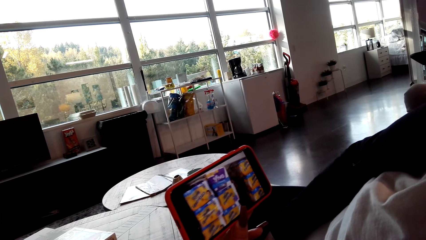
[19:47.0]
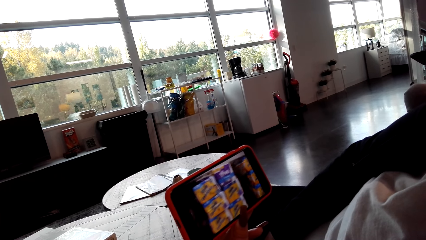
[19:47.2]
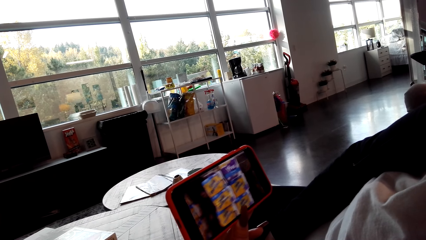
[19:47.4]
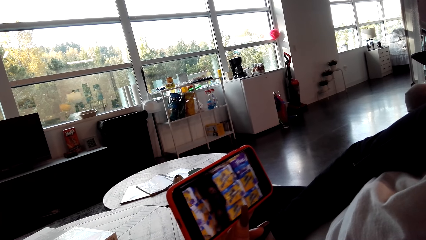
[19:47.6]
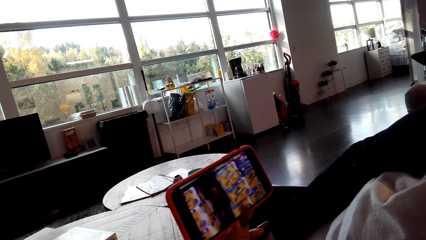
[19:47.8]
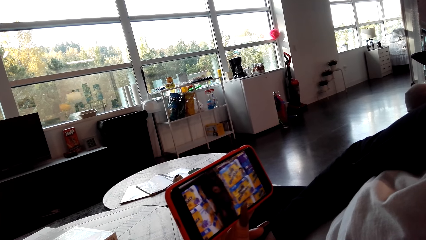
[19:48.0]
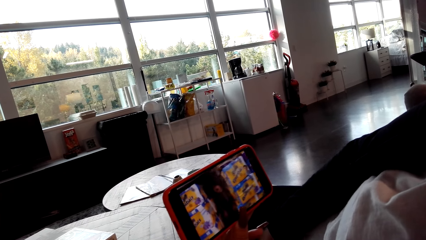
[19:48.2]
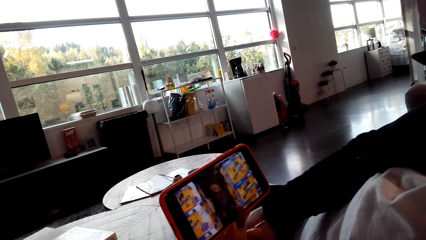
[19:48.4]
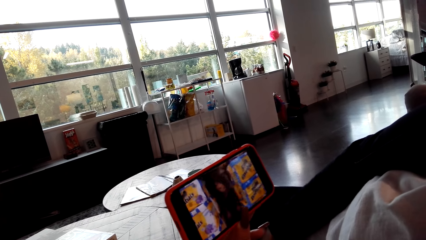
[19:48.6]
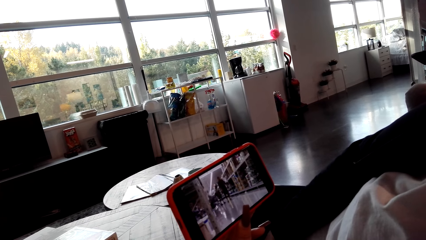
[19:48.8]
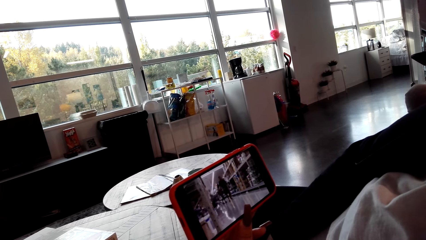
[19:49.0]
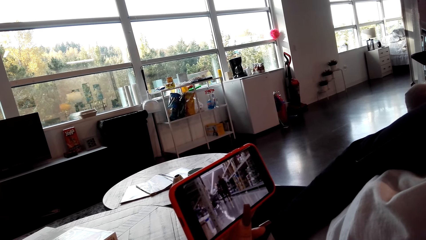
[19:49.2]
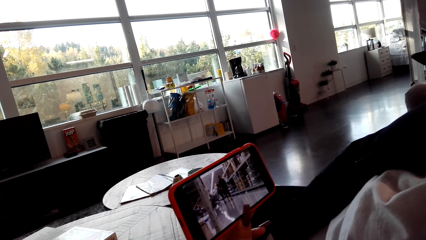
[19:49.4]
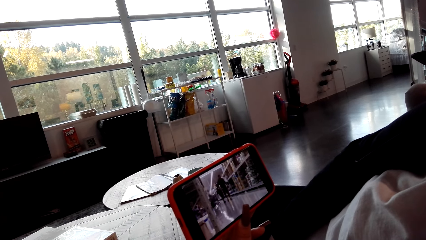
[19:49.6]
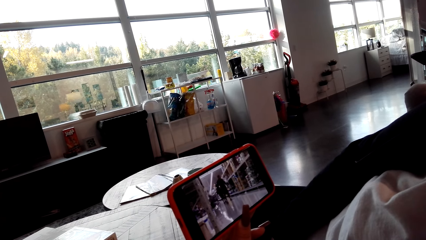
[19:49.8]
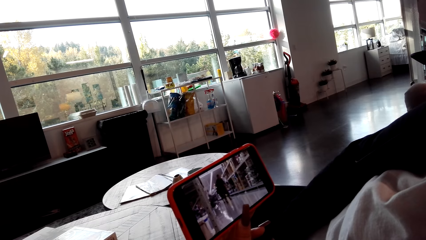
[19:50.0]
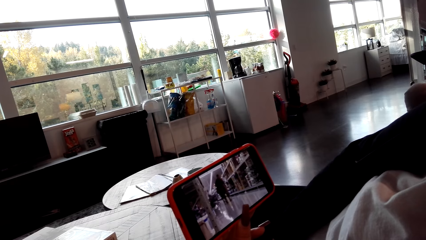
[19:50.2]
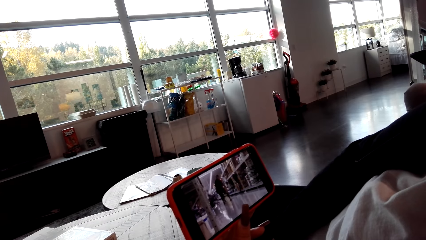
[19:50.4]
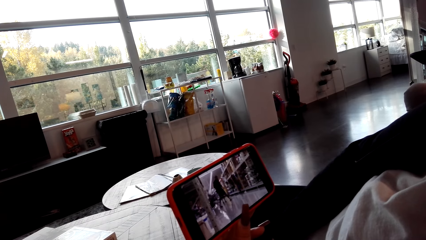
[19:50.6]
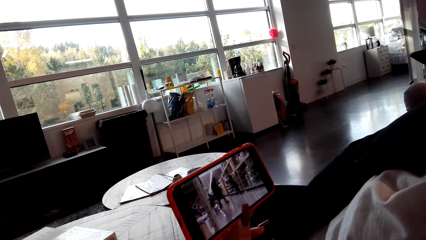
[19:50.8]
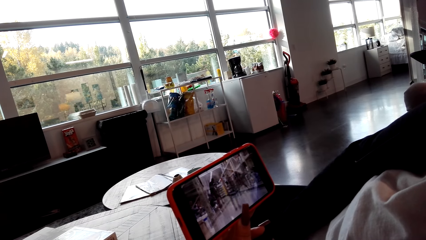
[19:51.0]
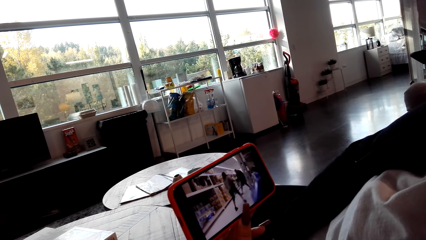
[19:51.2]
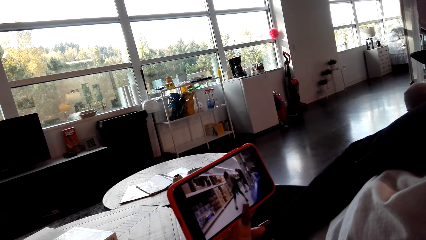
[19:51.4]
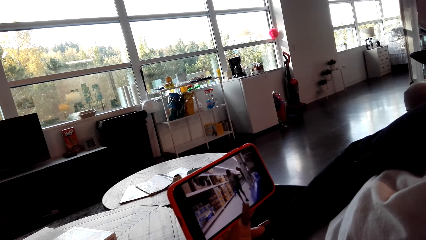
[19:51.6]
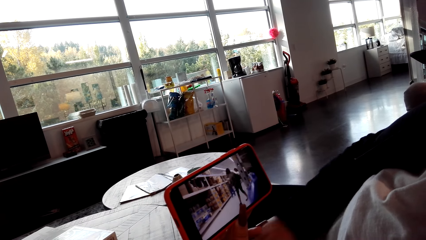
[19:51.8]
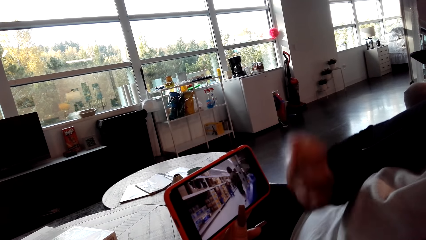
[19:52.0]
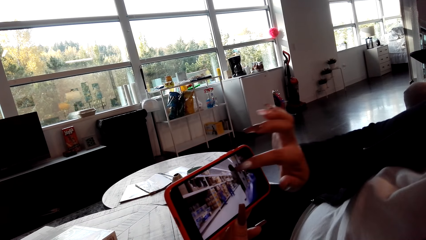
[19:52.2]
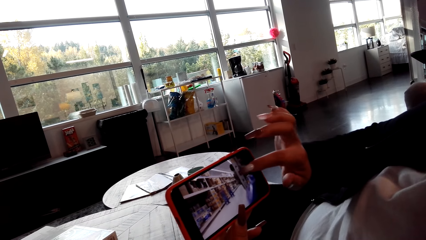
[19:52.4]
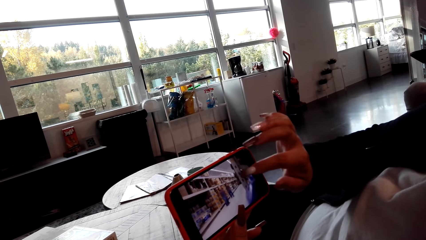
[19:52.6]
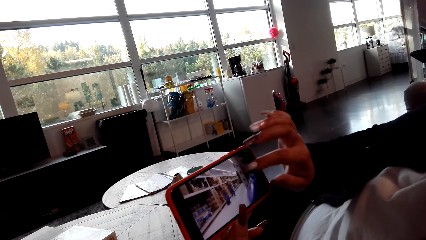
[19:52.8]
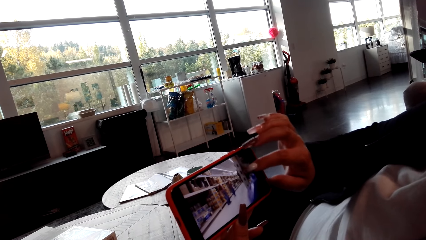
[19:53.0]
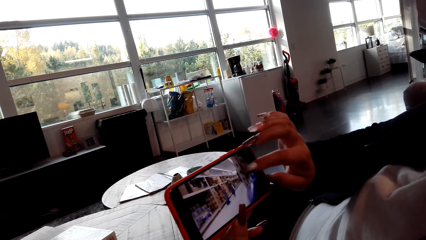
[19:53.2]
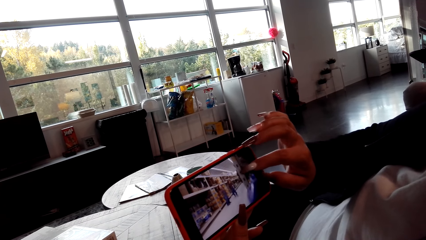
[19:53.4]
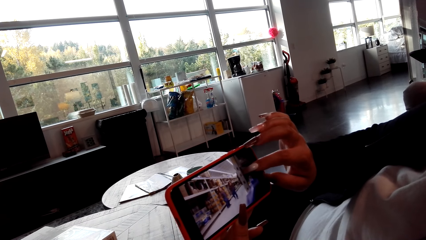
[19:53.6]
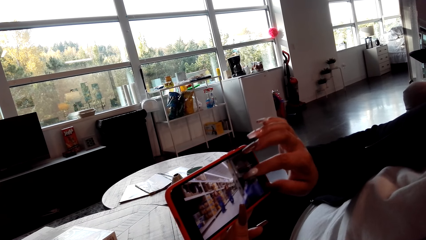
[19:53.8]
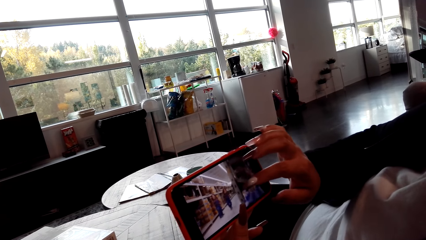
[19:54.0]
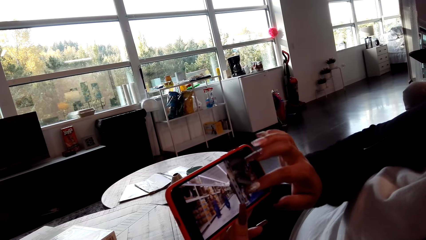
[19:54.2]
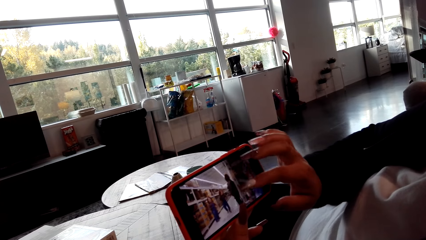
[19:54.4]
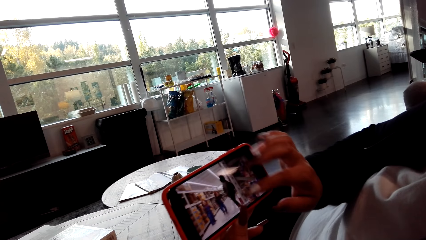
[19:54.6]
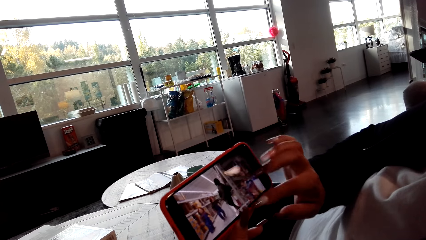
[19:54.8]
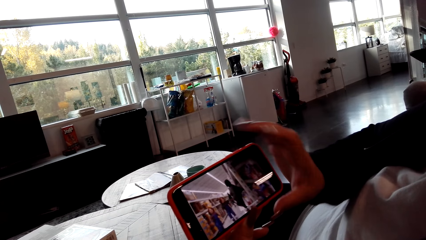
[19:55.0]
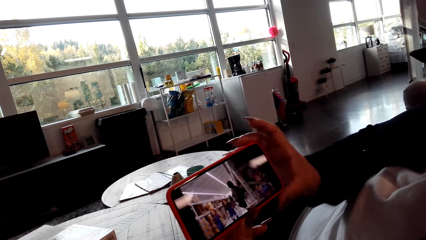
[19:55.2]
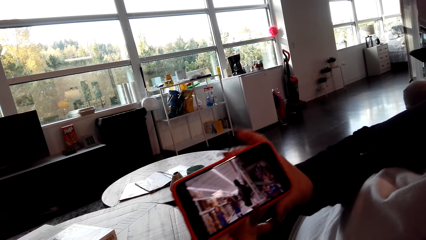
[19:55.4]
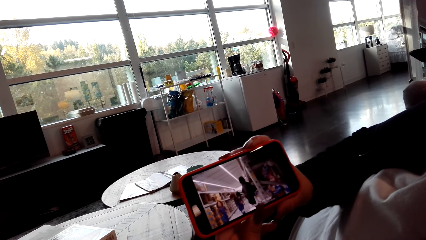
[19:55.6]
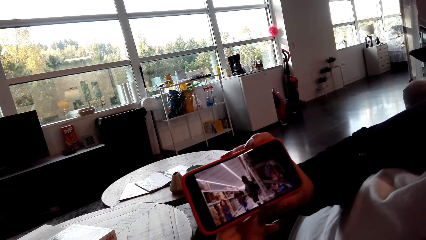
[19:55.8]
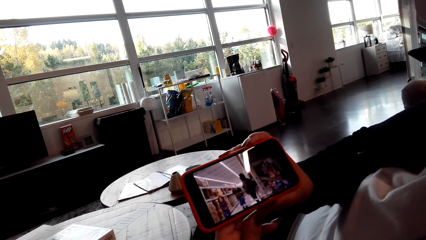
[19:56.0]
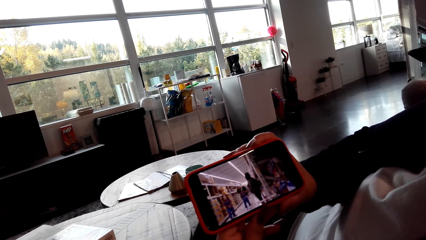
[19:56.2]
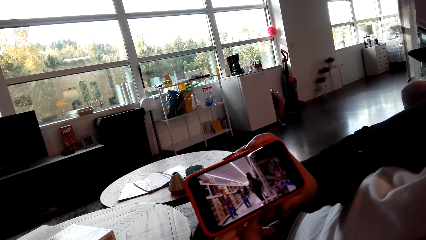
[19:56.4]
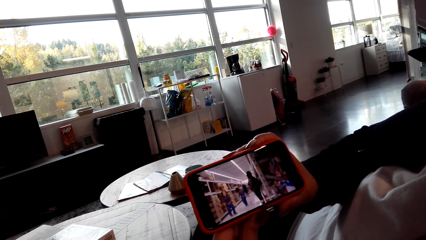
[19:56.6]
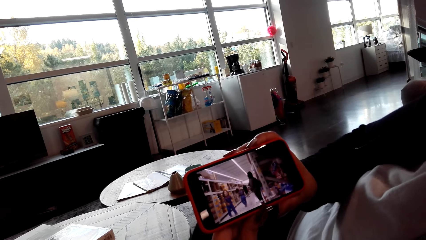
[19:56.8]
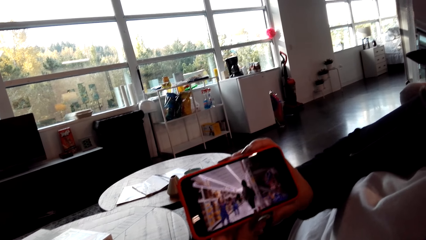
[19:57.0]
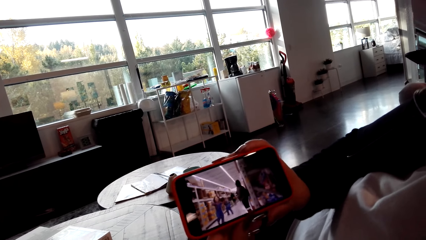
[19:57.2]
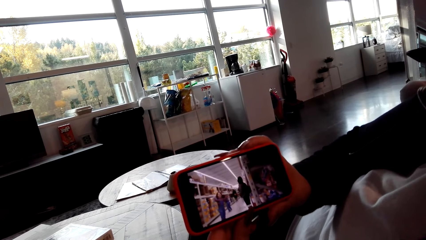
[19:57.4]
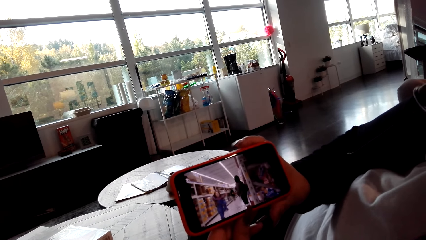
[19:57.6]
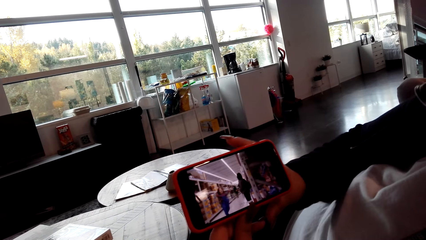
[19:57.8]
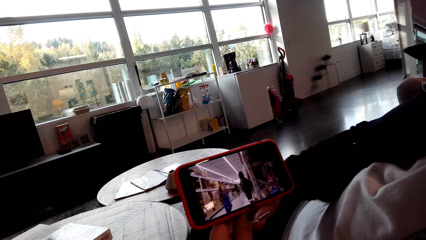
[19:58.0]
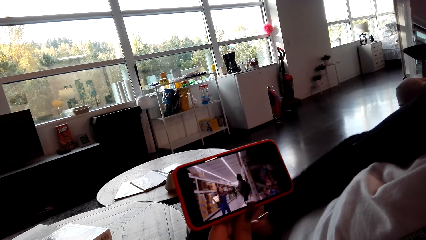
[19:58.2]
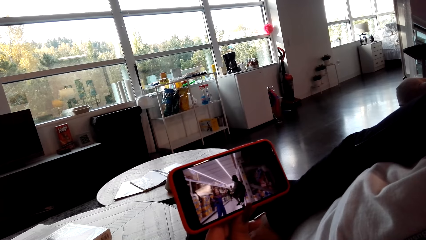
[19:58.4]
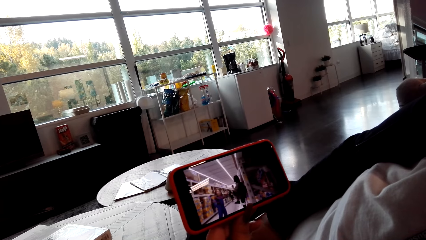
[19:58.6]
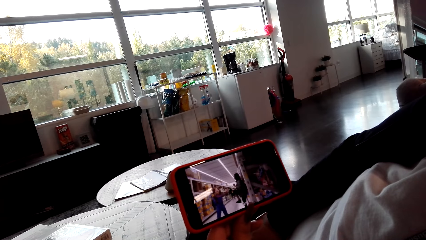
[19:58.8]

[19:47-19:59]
The lady touches the screen and points at the phone.

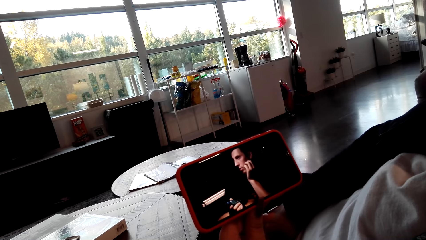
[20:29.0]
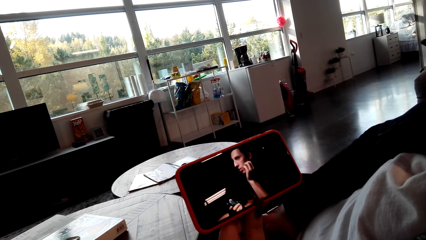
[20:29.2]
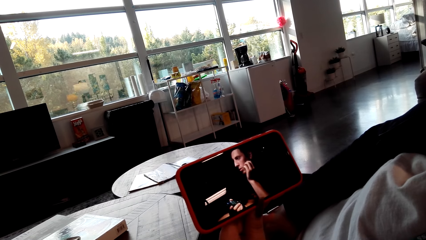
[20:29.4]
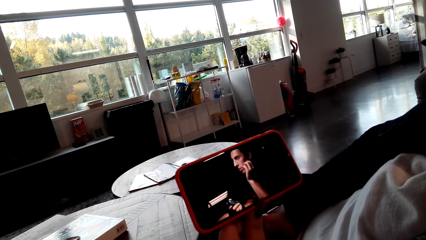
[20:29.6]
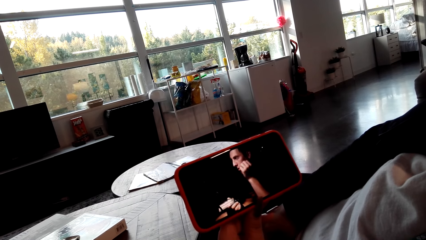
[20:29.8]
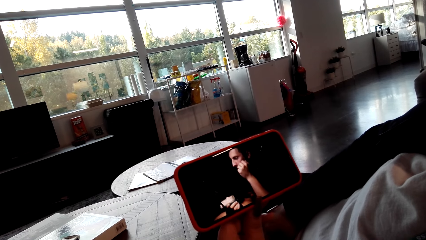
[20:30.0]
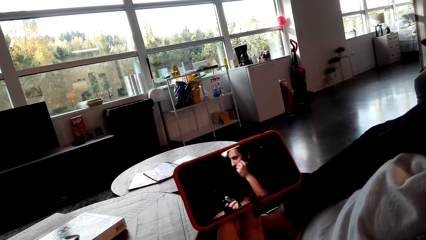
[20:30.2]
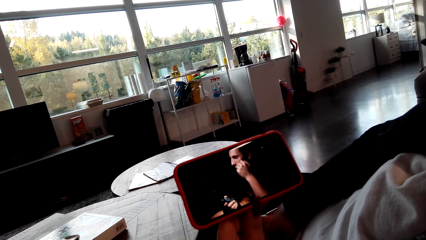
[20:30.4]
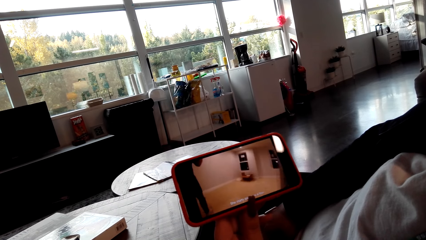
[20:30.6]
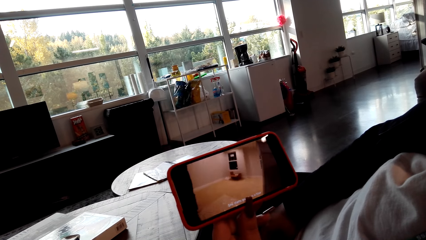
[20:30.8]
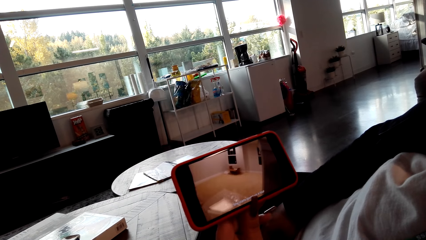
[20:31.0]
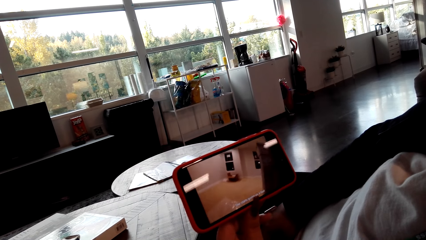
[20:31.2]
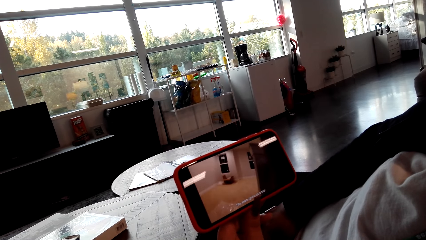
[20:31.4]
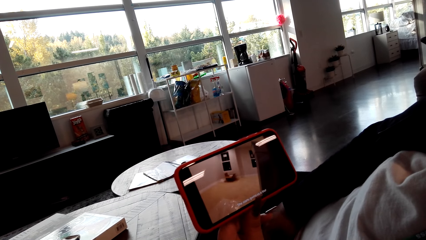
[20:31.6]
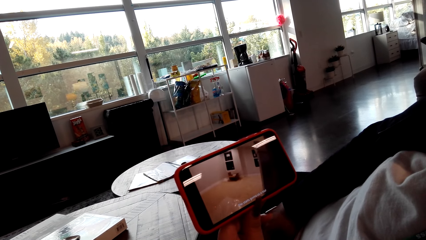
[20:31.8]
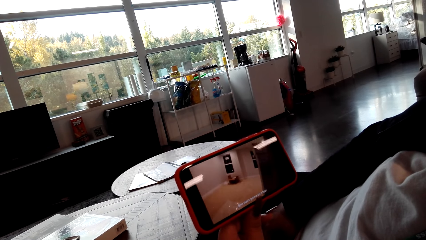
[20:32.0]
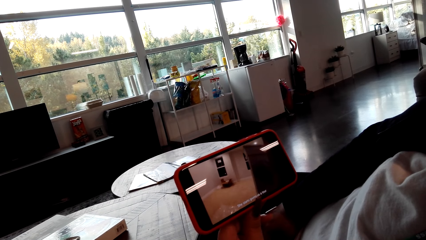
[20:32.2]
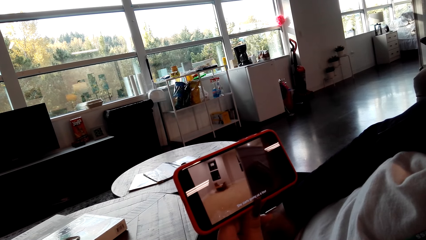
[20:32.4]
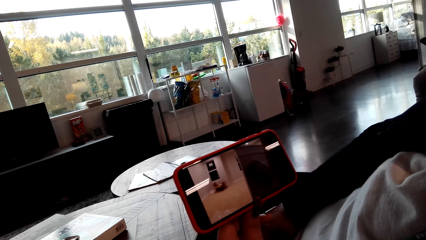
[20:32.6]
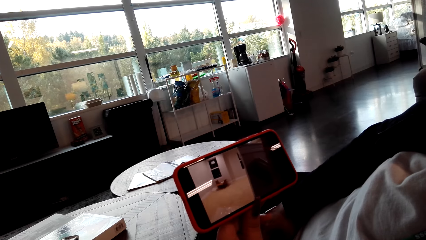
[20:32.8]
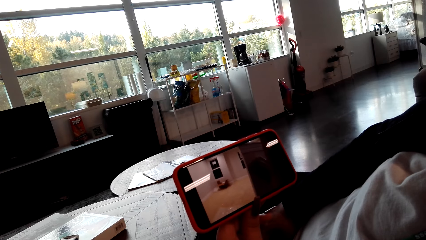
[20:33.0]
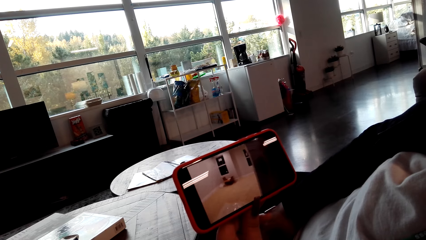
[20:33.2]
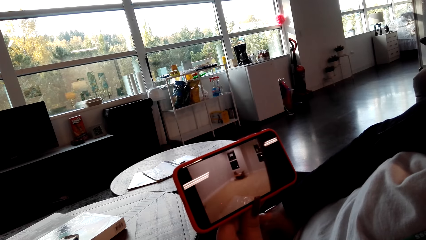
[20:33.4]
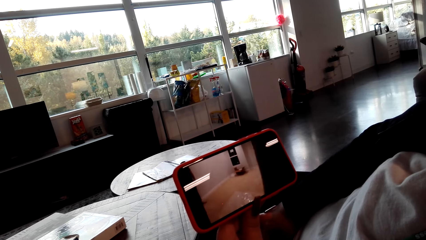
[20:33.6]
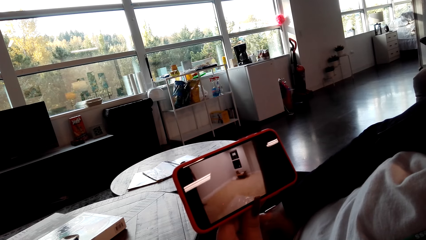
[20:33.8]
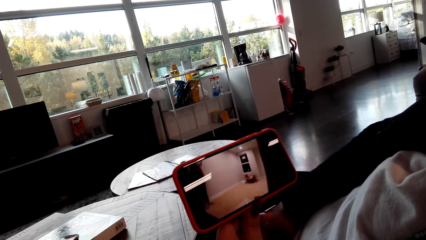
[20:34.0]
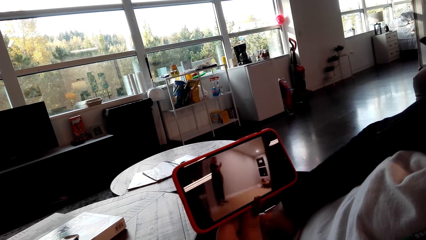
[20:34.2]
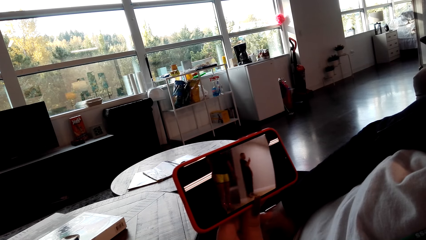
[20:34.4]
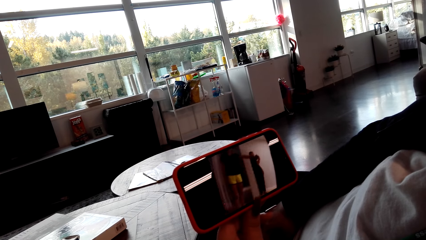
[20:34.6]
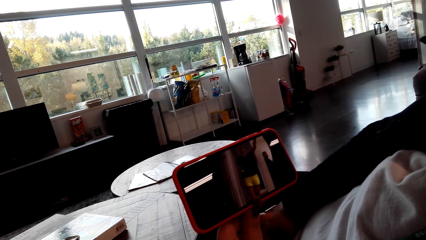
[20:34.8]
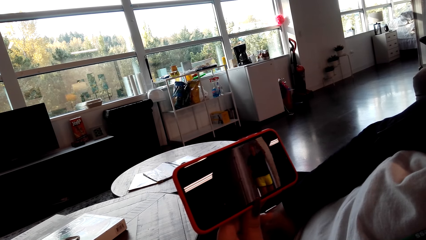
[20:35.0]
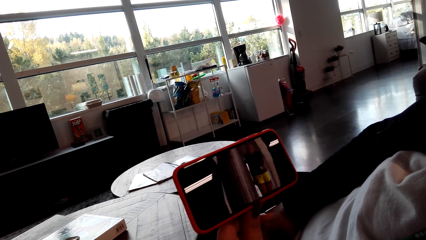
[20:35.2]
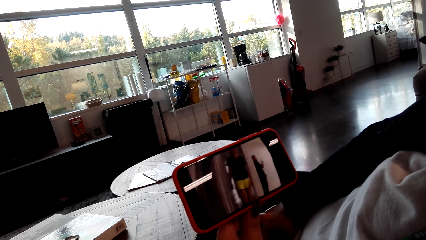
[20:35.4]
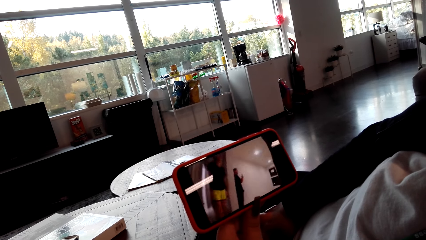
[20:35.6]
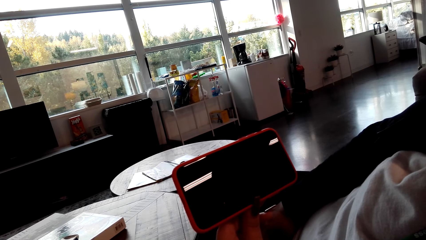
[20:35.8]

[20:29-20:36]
A person slightly moves the phone.
